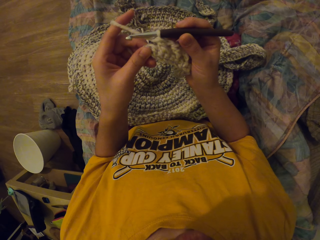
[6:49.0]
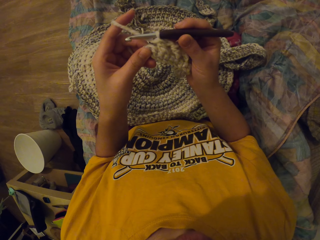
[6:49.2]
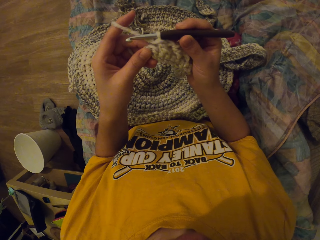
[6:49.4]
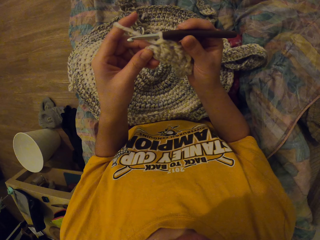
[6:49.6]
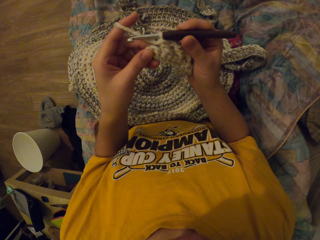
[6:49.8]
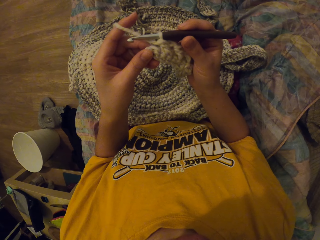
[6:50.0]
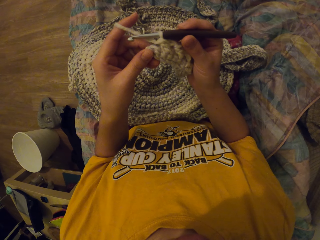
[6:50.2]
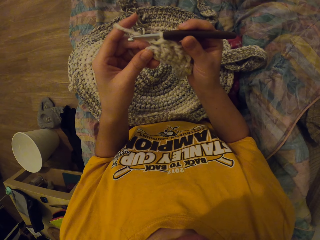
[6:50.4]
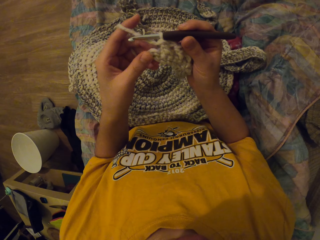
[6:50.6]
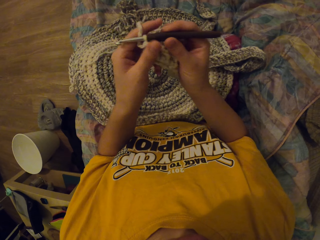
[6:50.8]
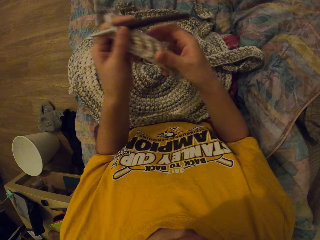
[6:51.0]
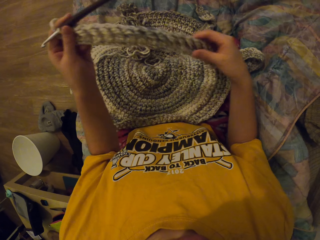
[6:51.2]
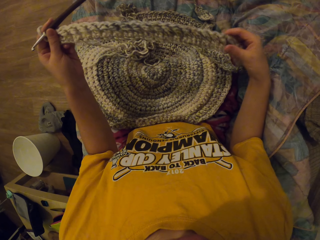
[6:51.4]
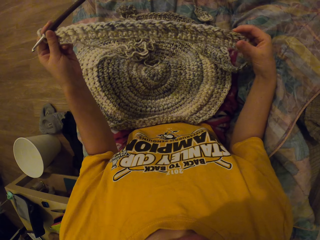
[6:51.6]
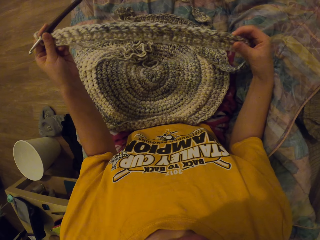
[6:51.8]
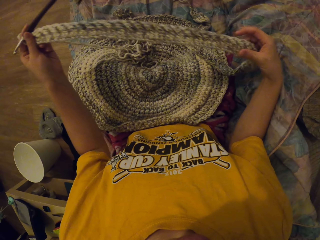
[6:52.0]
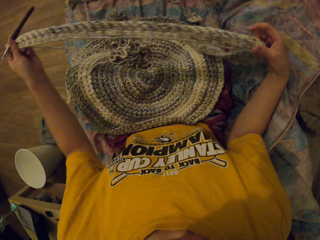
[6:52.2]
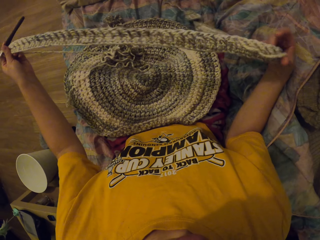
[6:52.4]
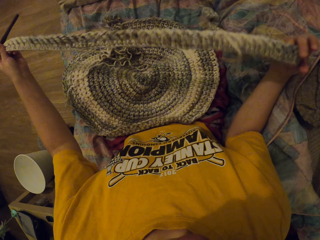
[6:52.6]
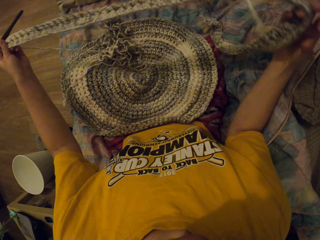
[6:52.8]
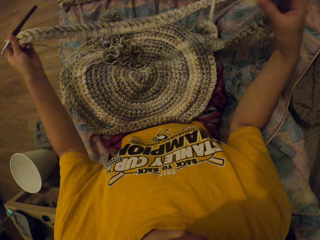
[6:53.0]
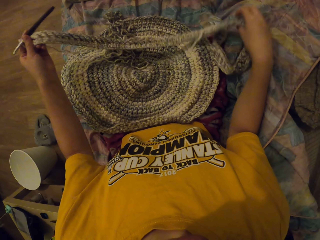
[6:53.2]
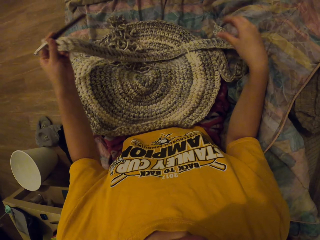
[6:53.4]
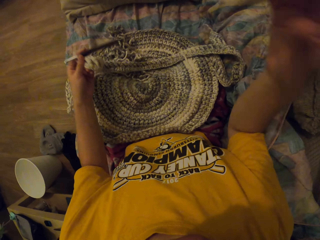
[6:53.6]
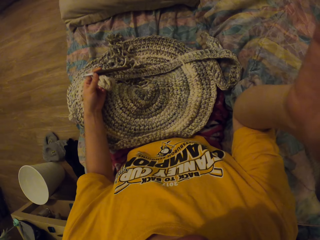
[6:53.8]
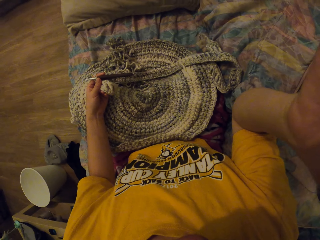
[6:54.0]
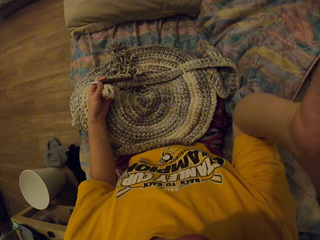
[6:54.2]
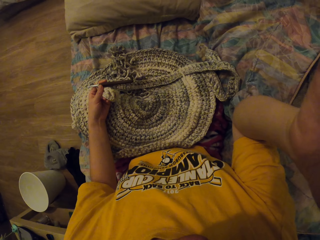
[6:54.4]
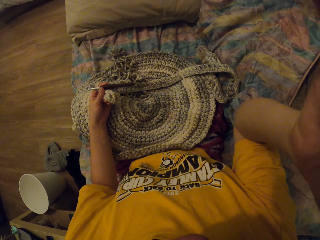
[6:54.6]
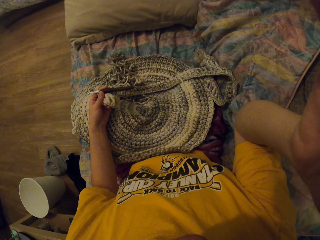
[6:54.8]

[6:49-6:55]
The camera wearer stares at the knit garment. They straighten the knit garment and lift a hand.
